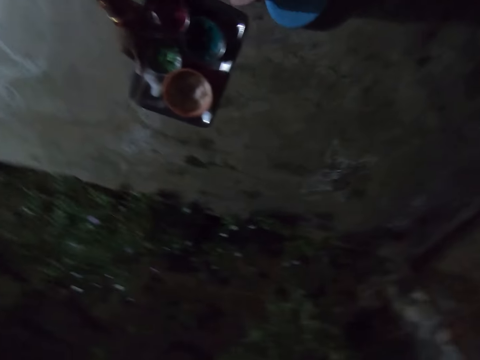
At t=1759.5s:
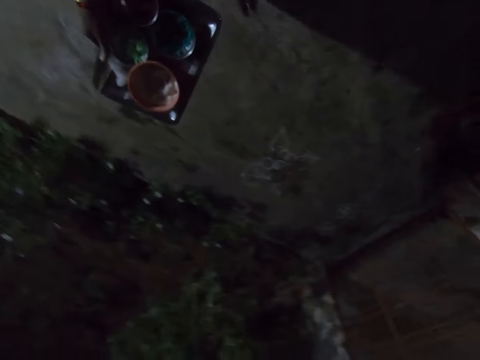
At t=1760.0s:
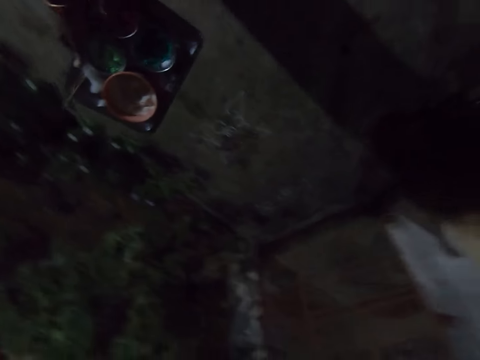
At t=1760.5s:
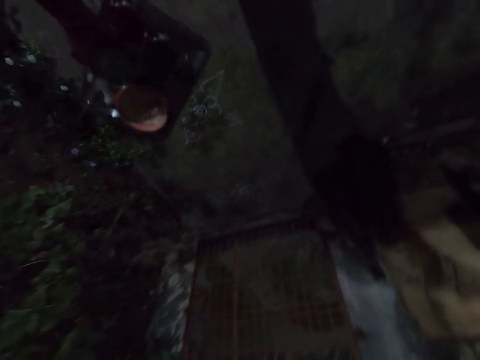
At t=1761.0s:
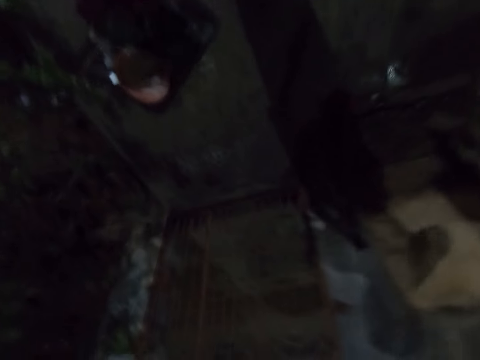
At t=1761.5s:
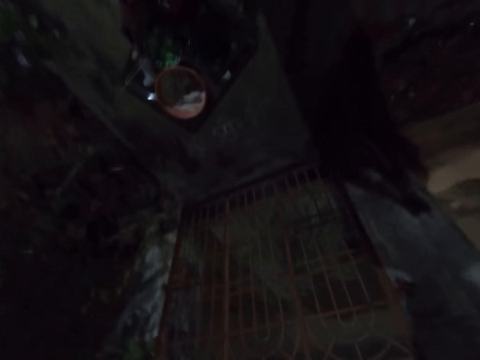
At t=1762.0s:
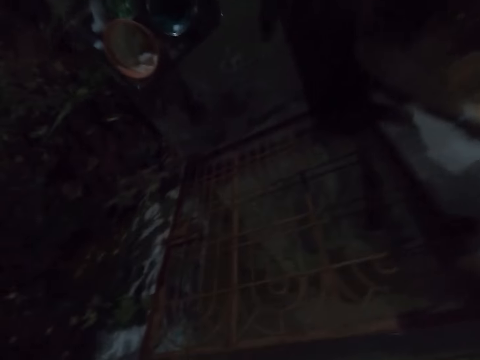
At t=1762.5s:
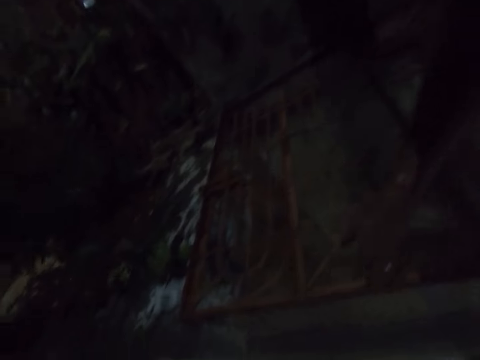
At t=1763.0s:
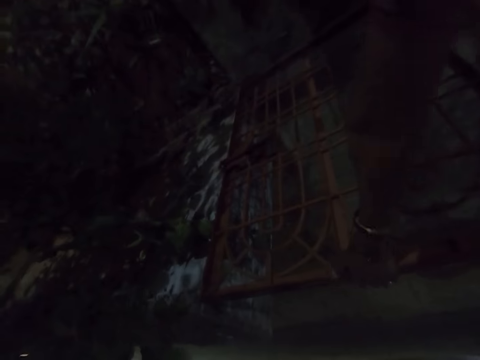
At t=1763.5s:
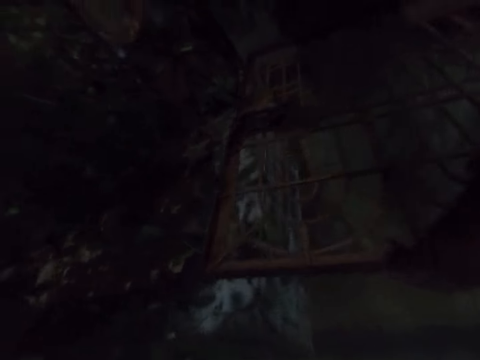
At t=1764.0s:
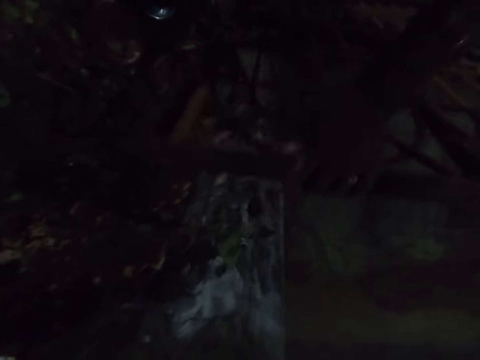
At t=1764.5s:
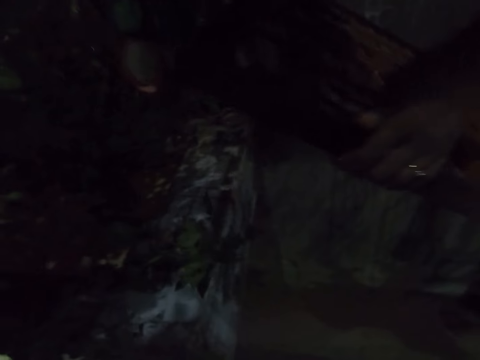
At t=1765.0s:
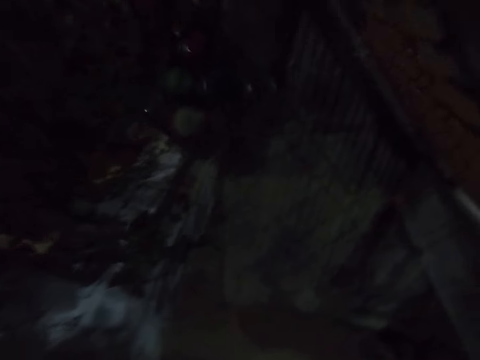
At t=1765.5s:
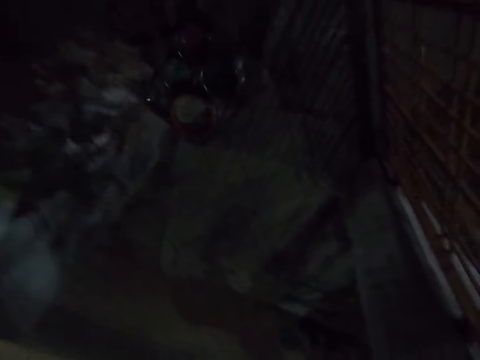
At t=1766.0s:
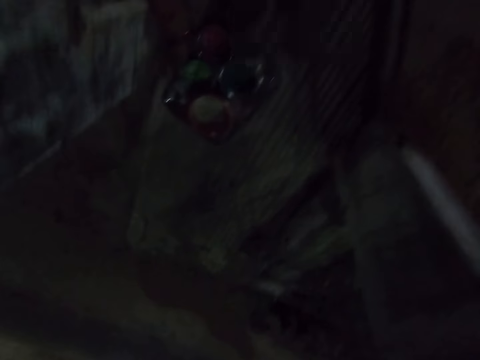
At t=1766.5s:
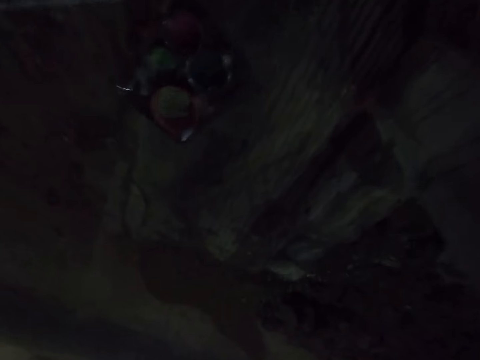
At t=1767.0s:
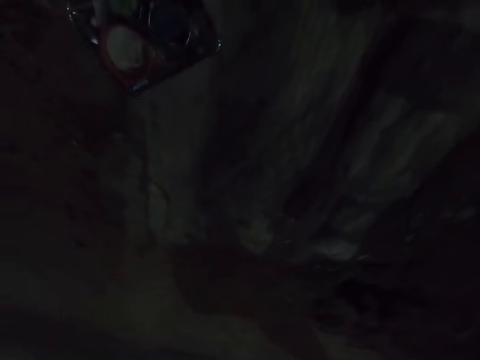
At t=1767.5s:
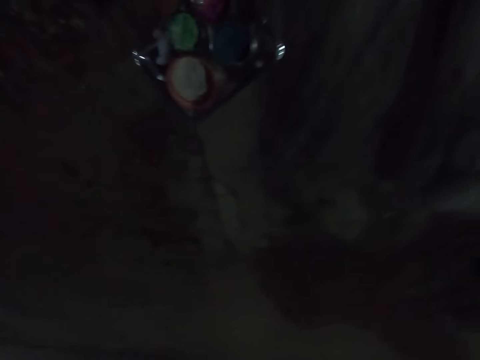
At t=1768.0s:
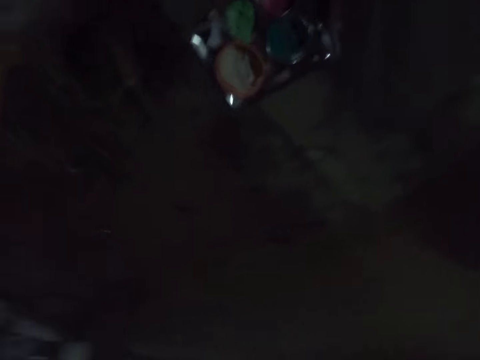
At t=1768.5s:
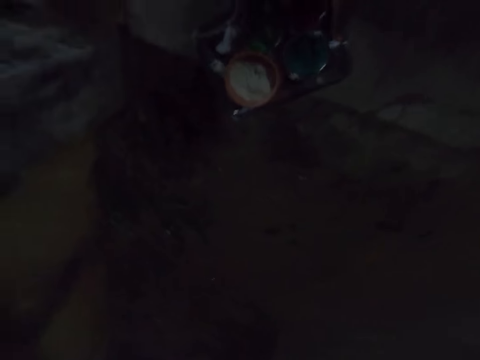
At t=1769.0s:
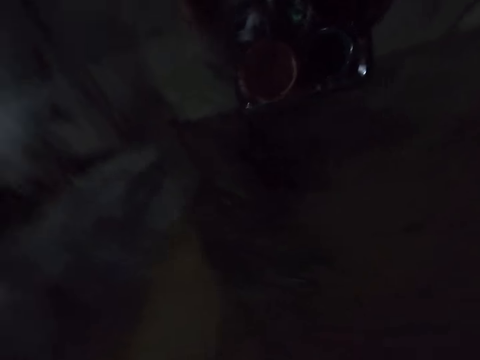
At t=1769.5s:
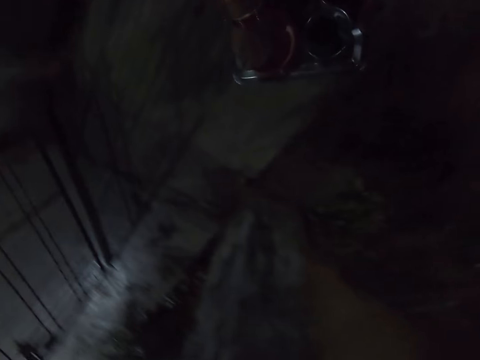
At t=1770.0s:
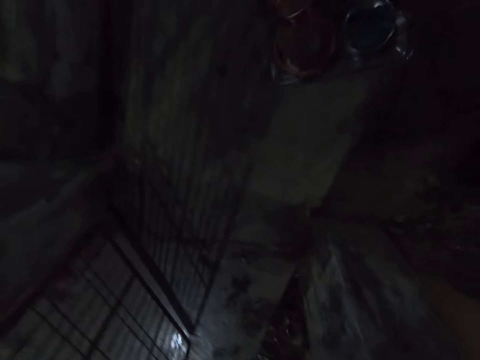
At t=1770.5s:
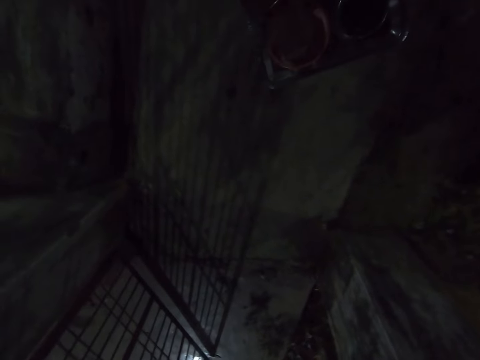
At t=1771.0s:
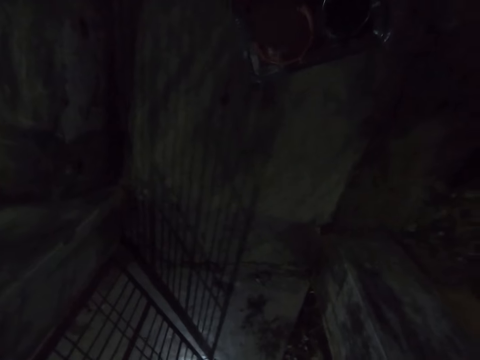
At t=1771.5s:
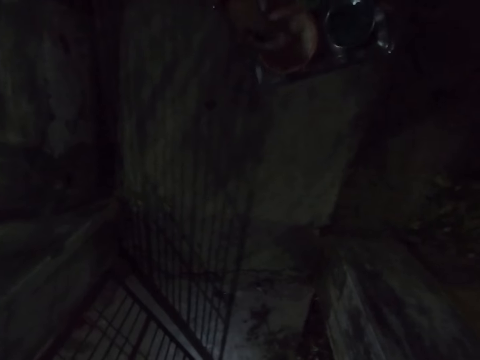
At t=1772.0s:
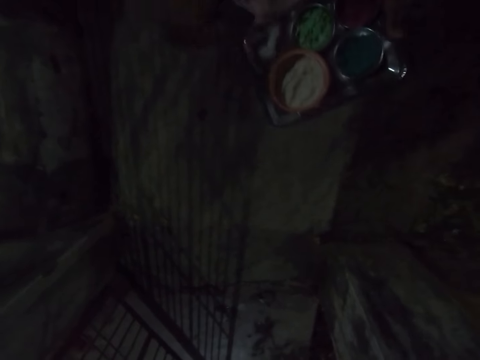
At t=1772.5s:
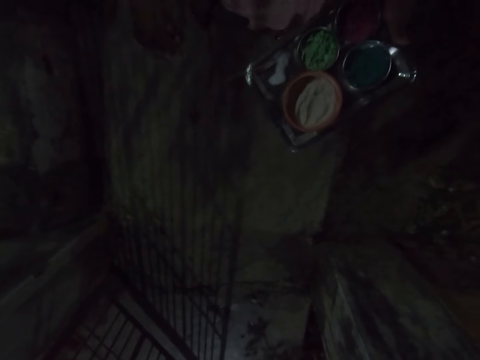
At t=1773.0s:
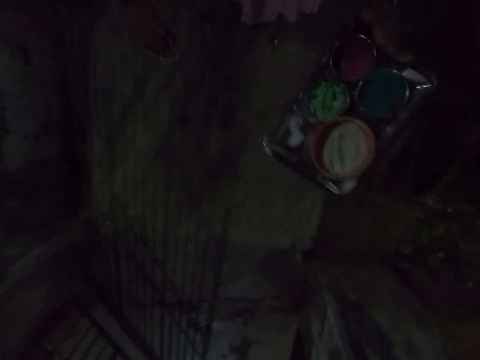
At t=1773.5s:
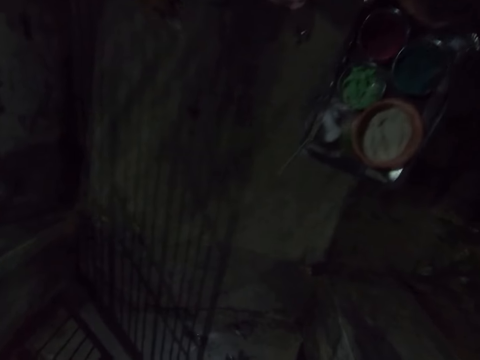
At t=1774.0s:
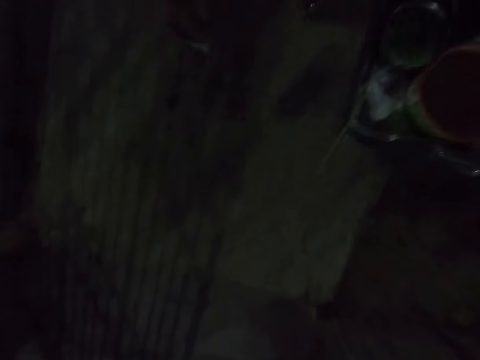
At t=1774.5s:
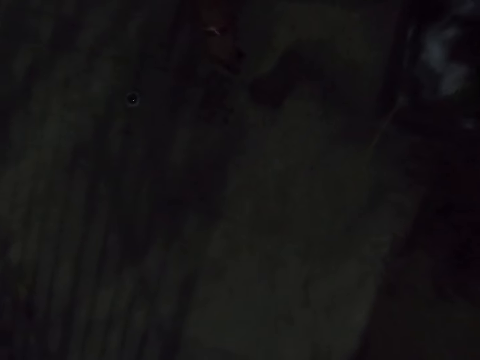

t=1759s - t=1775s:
The camera wearer walks on the floor. They open the door. They walk around on the floor. They stand on the floor. They scoop the whitewash paint in the bowl in the tray. They stand on the floor.

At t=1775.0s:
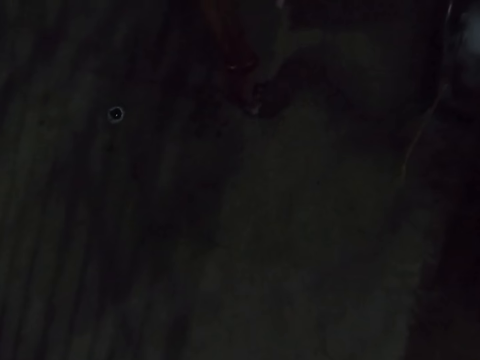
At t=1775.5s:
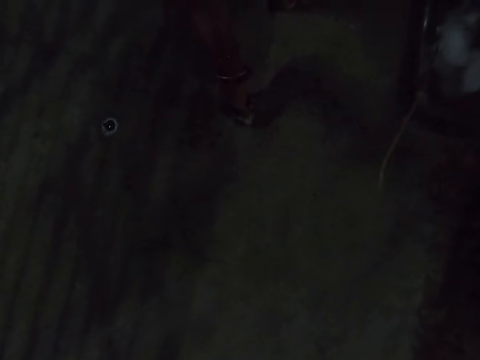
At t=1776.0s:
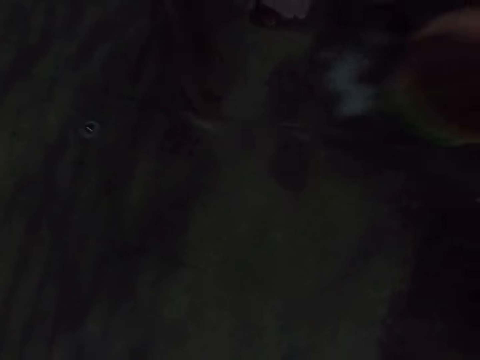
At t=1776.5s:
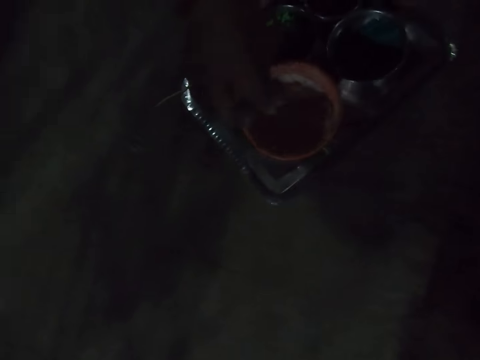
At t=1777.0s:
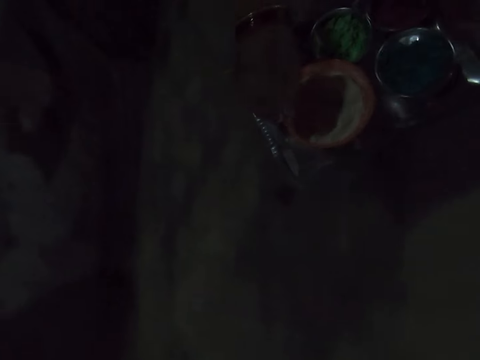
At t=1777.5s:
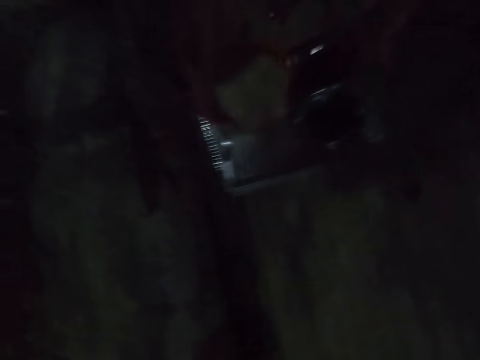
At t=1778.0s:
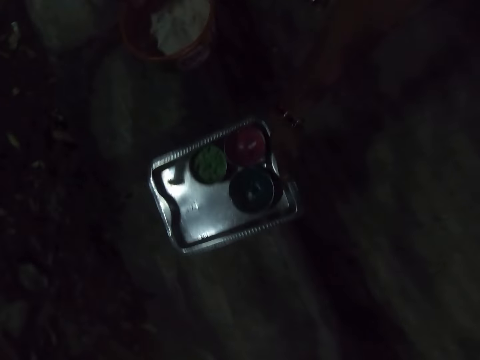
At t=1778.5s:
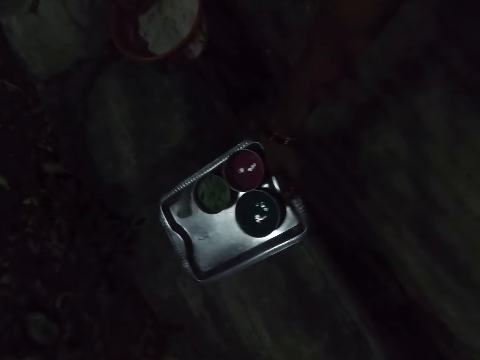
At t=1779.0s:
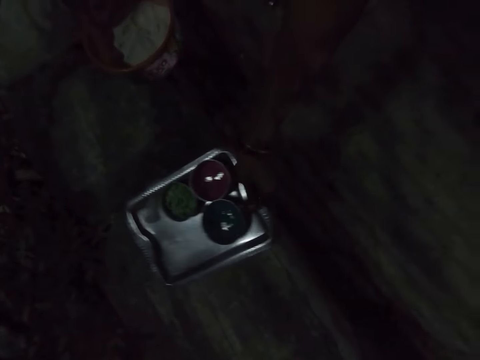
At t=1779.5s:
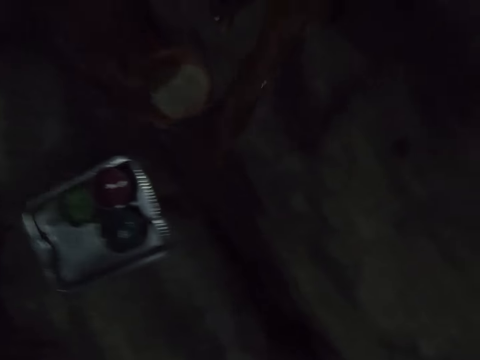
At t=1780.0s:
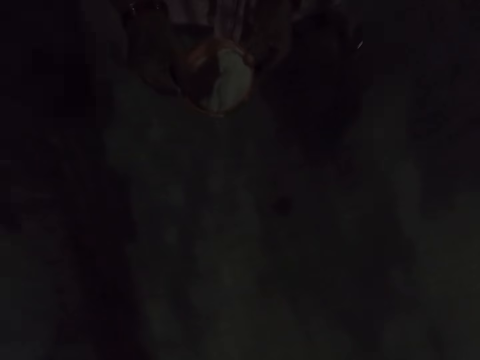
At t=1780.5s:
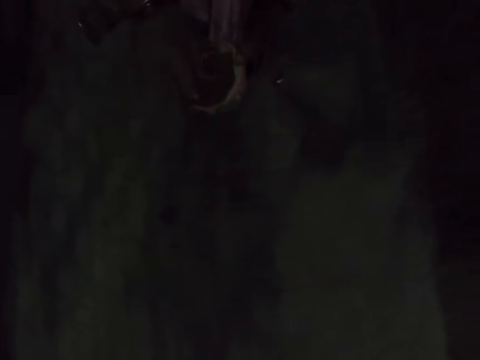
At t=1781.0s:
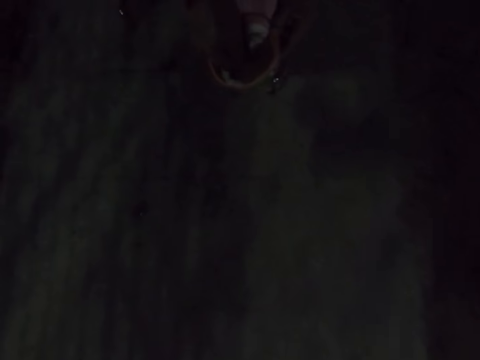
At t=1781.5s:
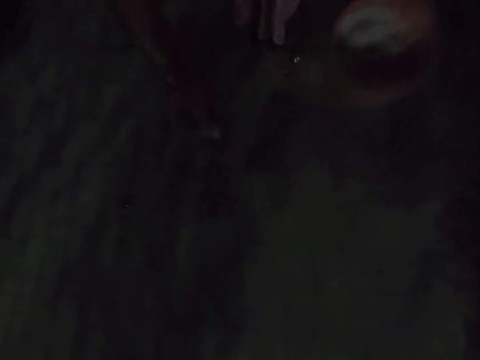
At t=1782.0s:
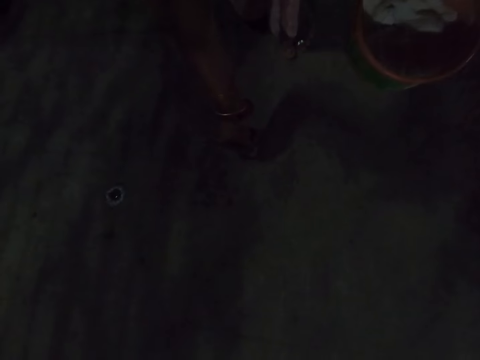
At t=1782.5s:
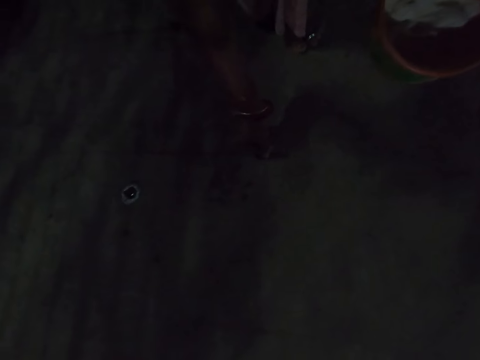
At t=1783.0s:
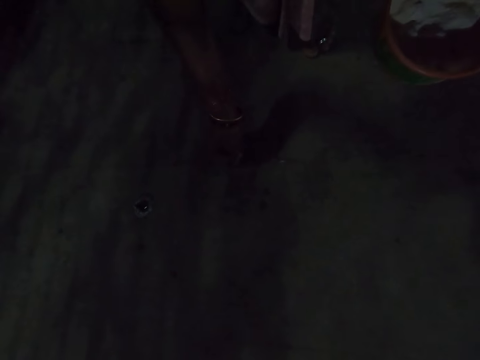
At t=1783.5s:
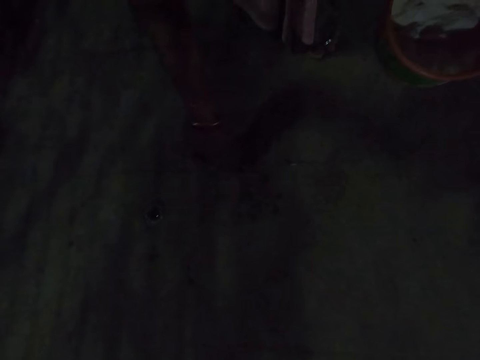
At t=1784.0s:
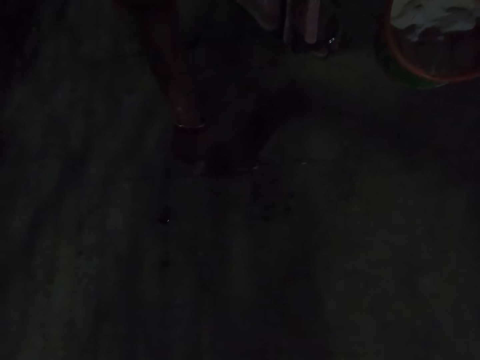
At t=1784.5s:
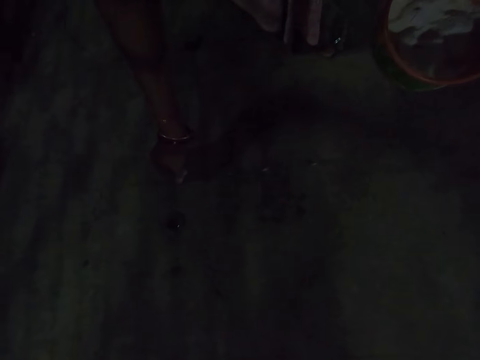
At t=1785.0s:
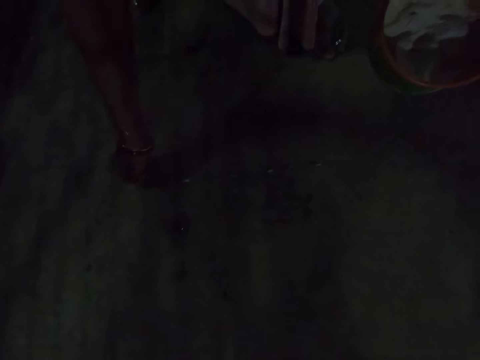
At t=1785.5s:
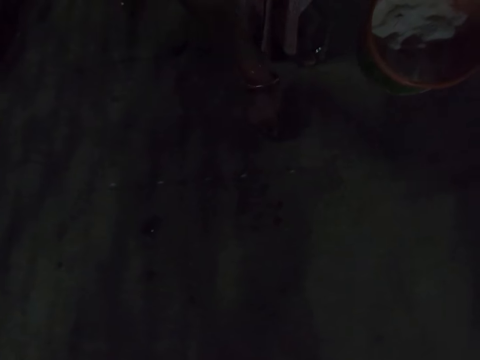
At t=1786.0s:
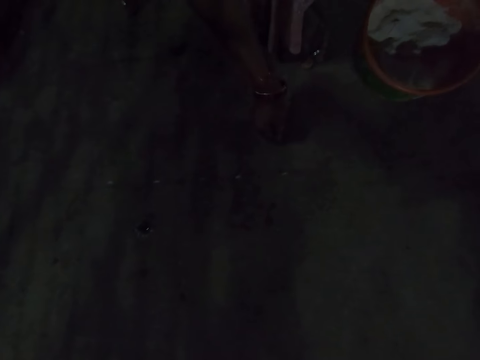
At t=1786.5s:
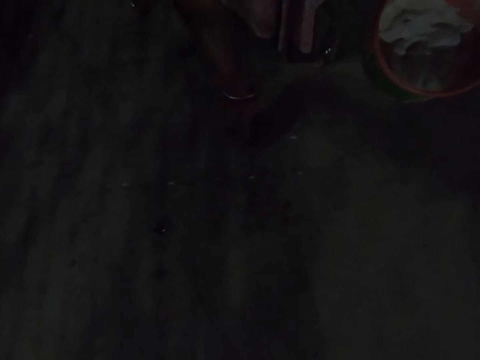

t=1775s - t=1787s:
The camera wearer moves their hand to the floor. They drop something. They pick up the bowl with the whitewash paint in the tray. They put the tray on the floor. They hold the bowl. They scoop the whitewash paint in the bowl in the tray. They draw on the floor. They put the whitewash paint on the floor.
